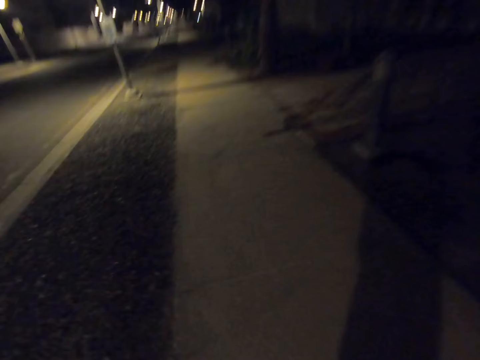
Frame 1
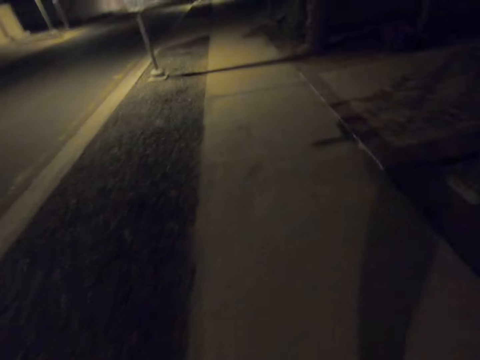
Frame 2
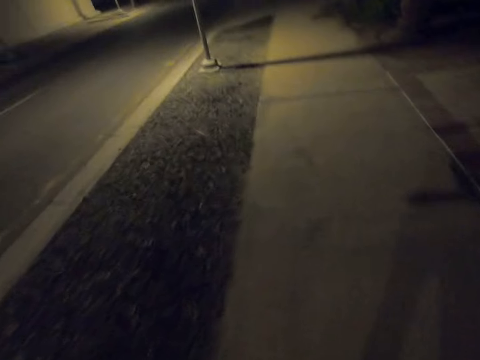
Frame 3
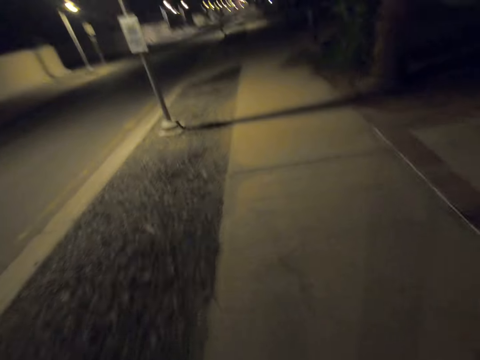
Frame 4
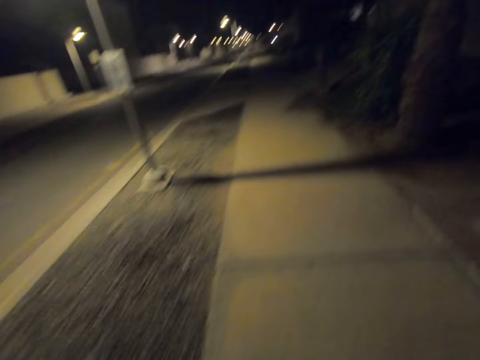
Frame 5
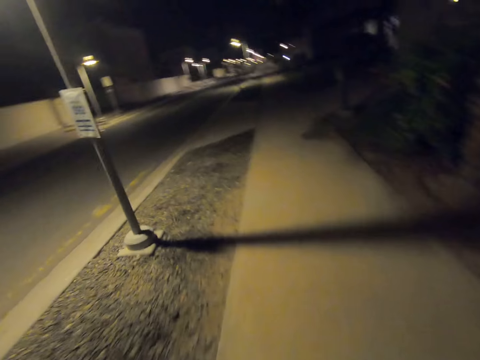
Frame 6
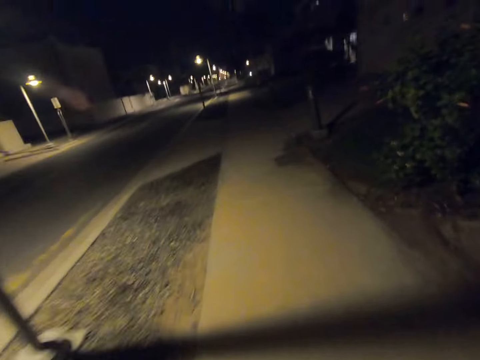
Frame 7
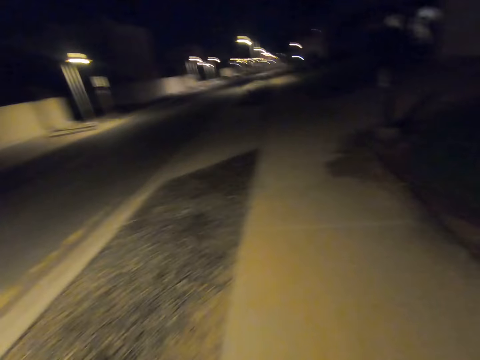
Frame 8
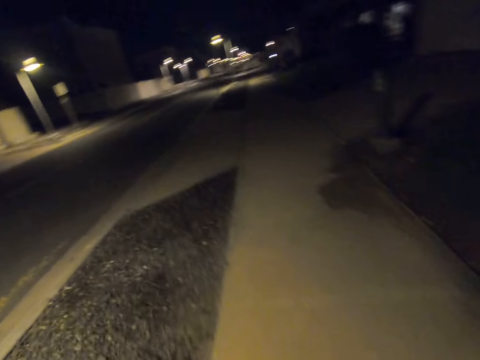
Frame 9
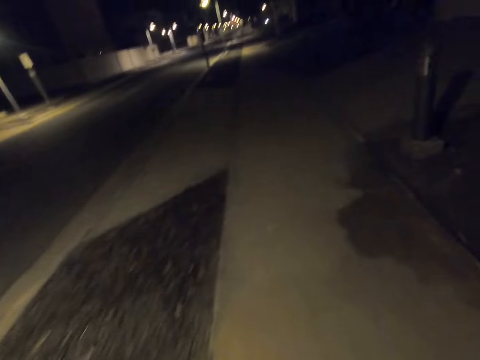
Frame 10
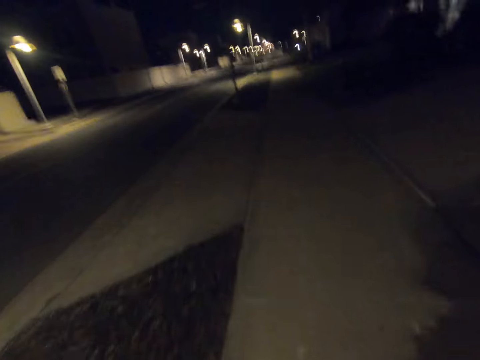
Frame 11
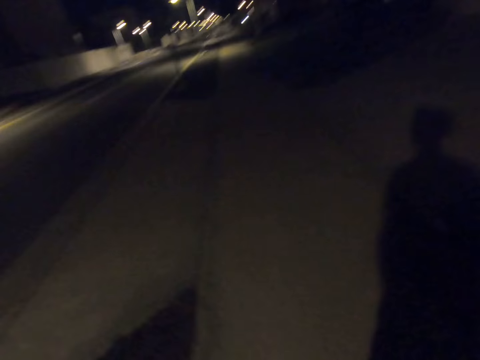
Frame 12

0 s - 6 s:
The camera wearer jogs on the road.

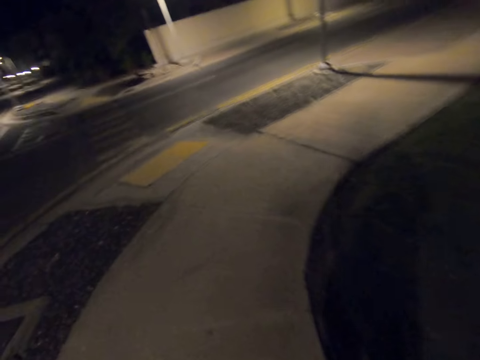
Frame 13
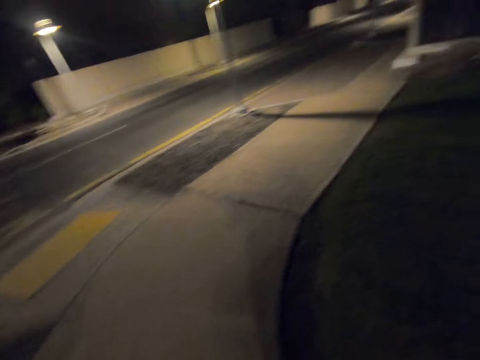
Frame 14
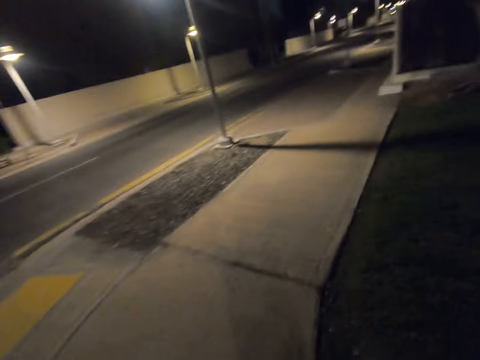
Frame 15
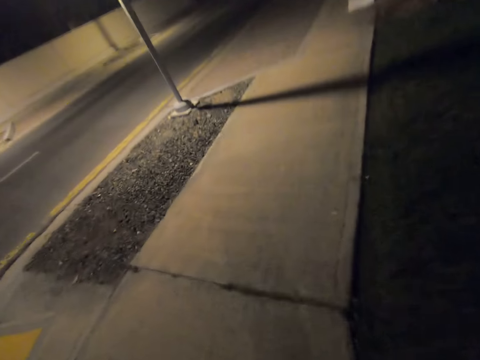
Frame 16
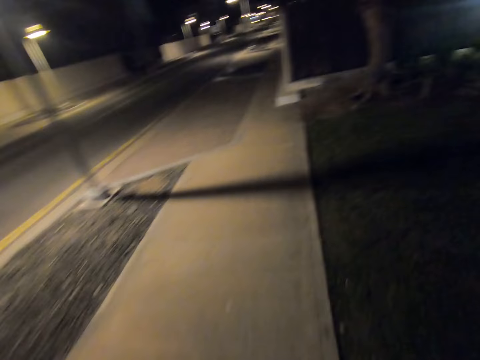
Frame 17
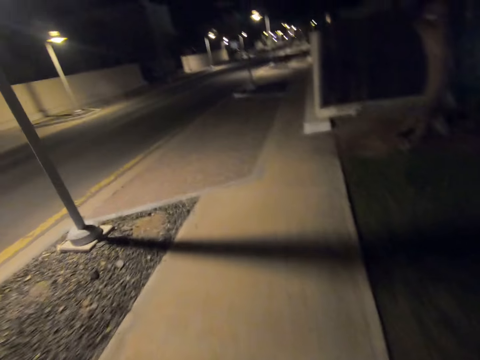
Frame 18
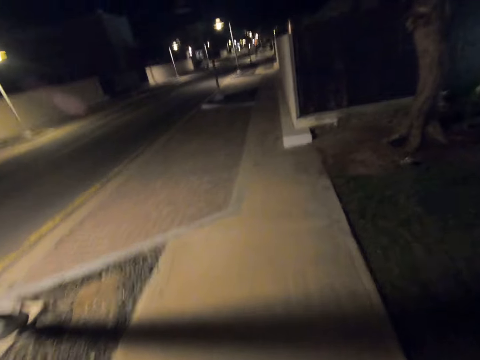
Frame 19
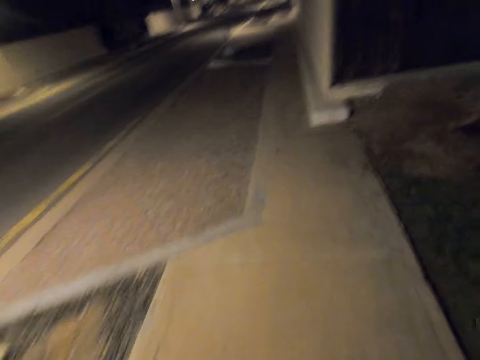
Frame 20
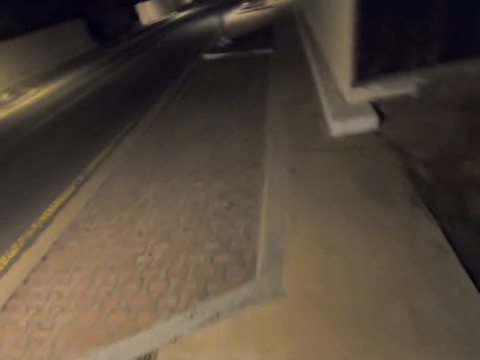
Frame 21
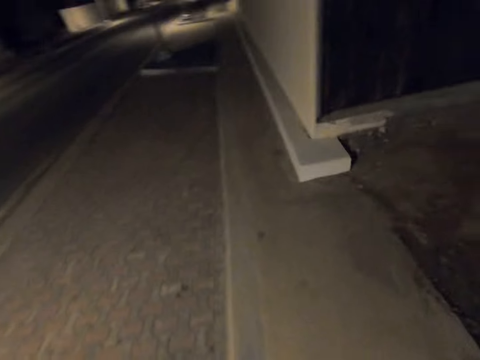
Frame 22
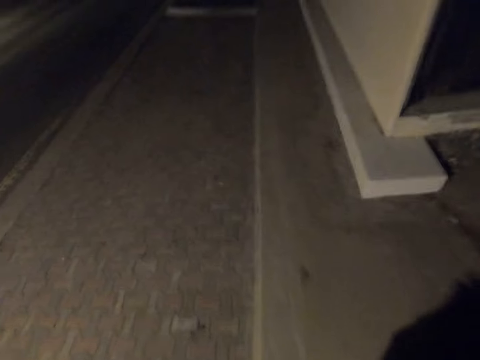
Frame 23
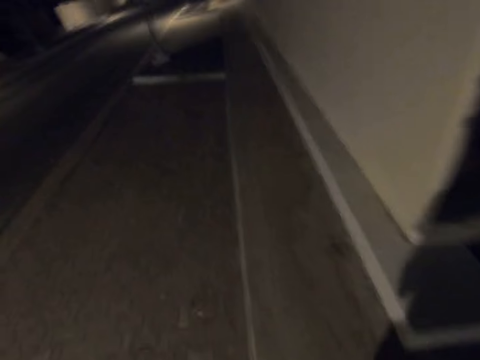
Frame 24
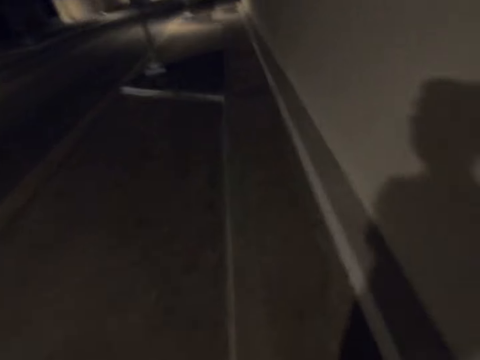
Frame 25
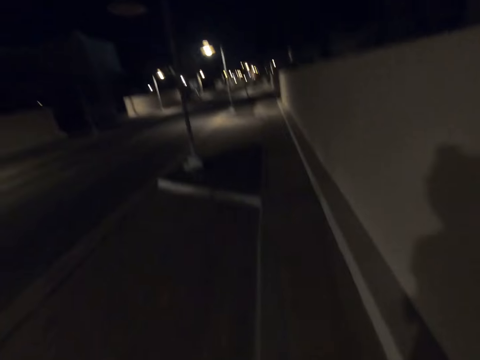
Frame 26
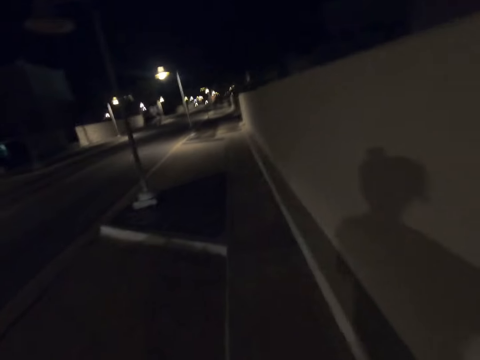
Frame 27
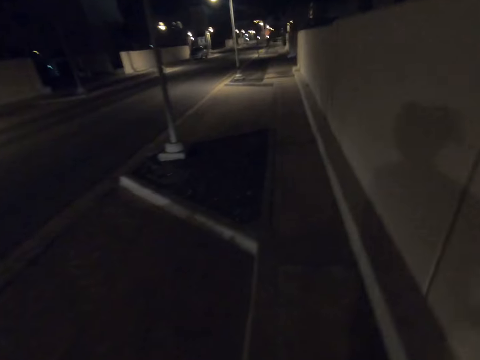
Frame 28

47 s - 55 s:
The camera wearer turns right. They jog forward.

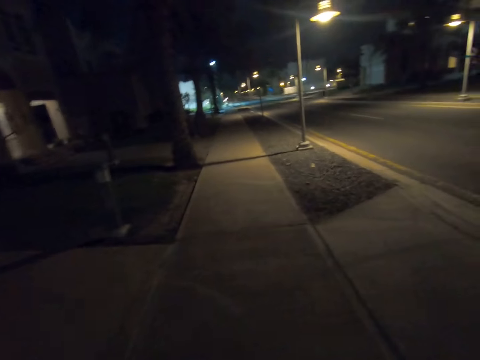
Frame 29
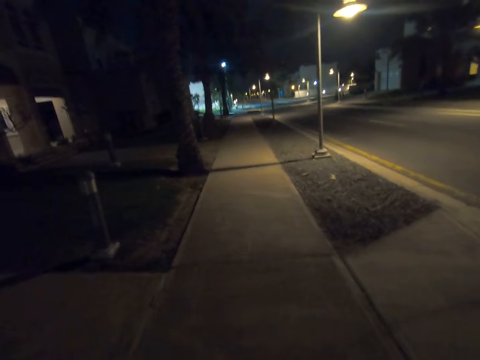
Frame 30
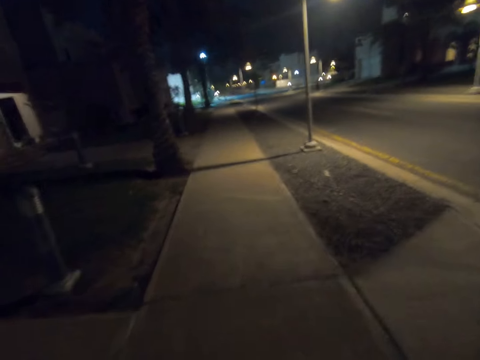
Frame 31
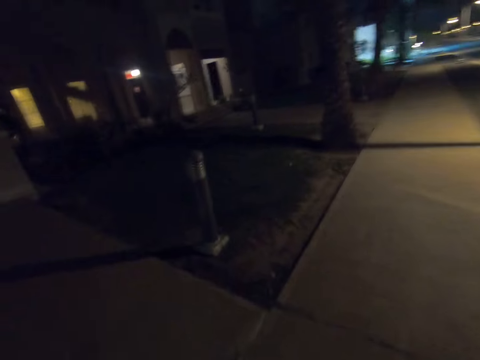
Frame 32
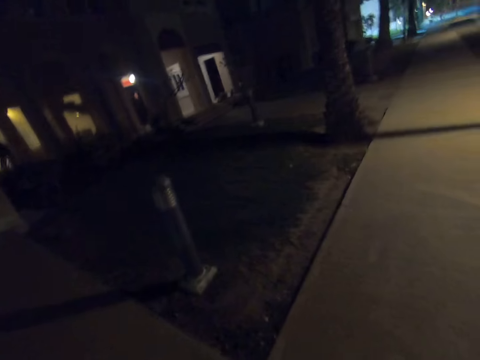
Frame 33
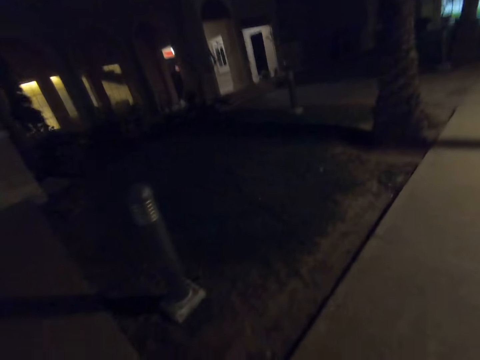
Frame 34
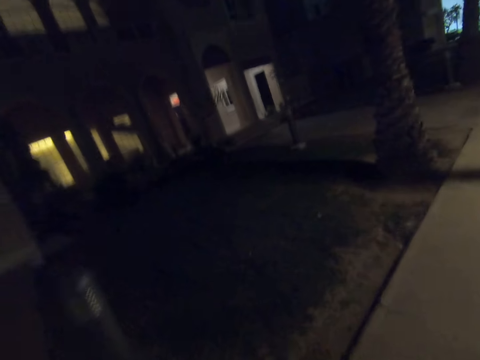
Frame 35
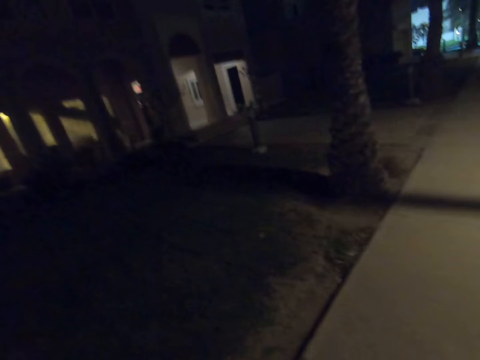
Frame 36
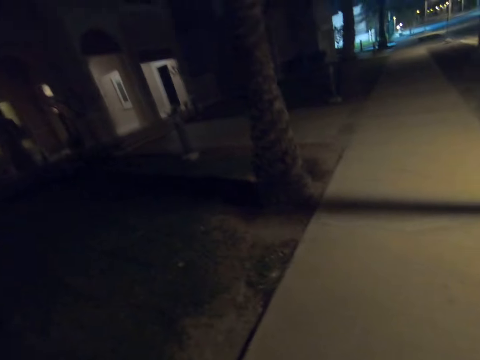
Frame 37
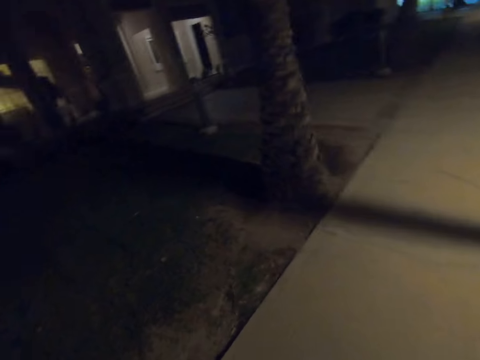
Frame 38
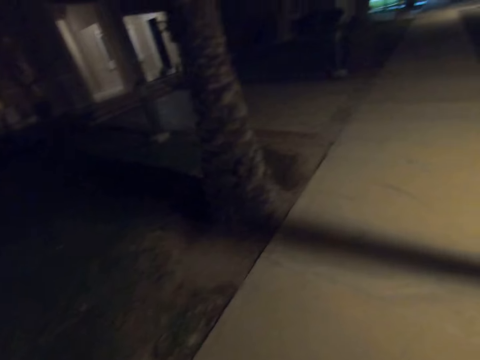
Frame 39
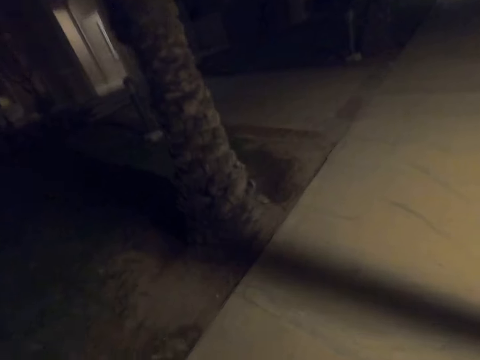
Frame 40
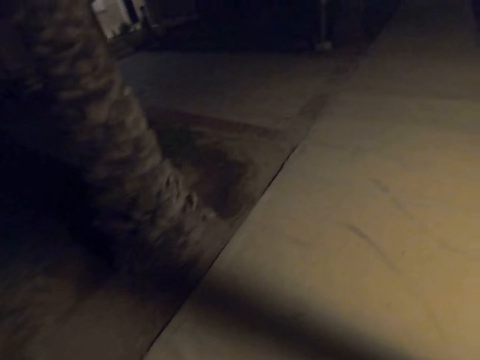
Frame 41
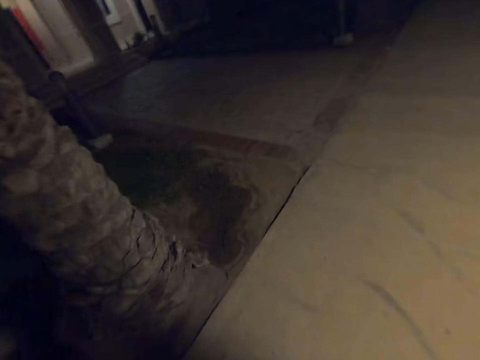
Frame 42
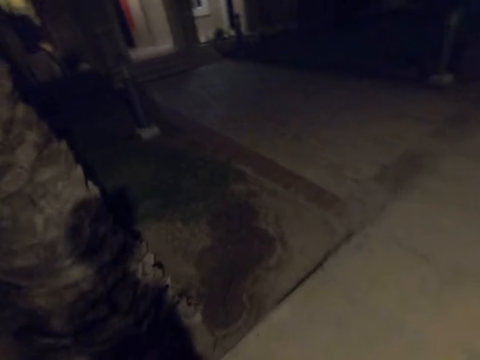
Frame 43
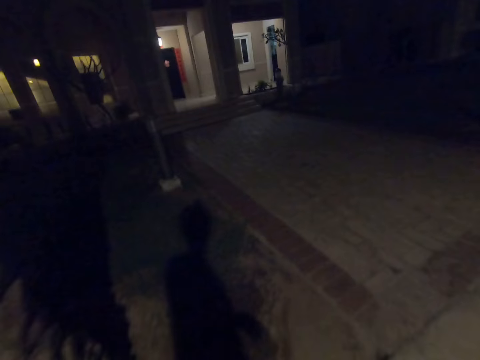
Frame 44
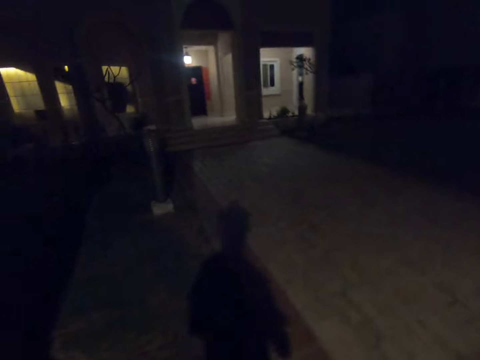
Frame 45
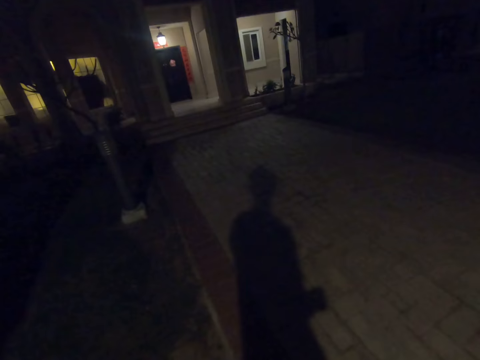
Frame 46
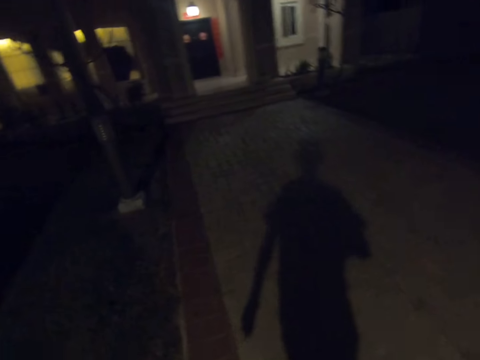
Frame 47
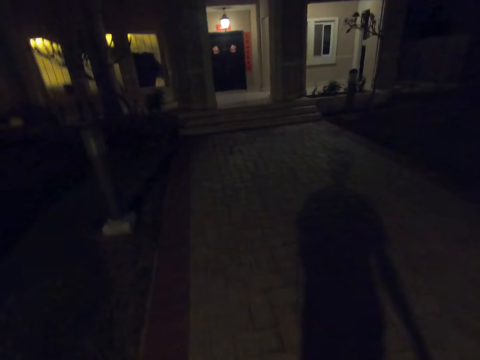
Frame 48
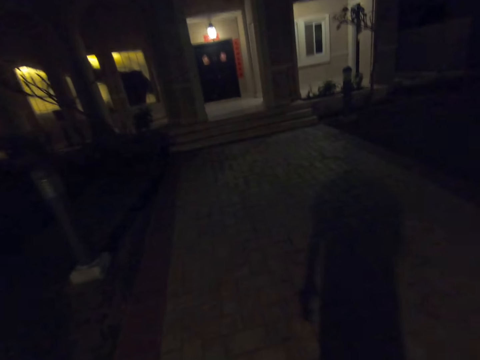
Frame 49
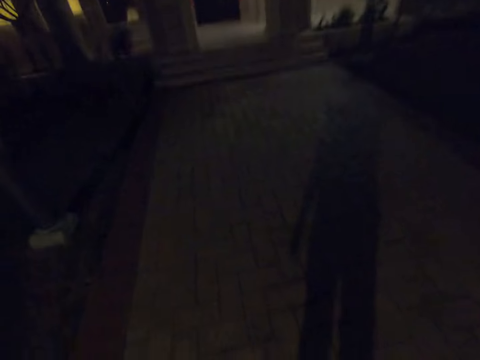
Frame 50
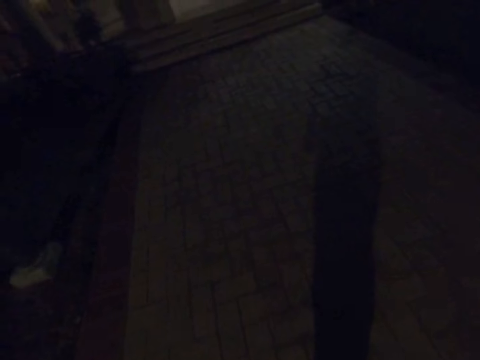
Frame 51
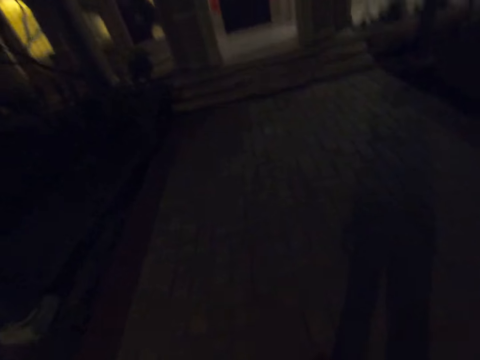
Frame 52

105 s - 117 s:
The camera wearer looks left. They turn left and walk forward.
